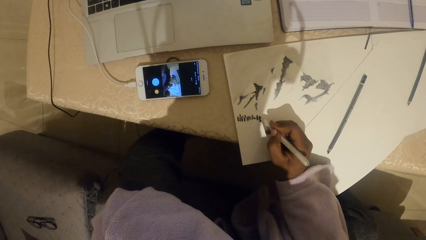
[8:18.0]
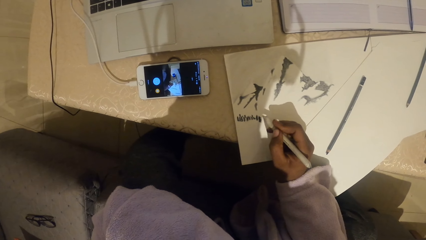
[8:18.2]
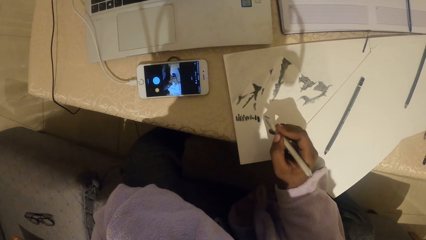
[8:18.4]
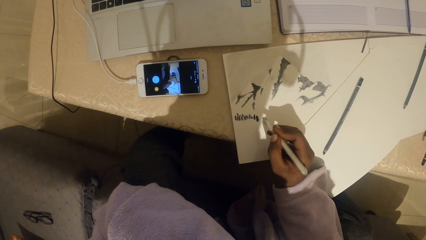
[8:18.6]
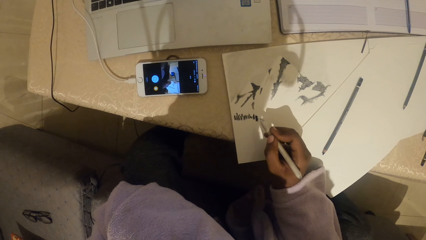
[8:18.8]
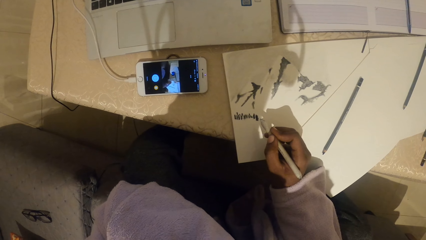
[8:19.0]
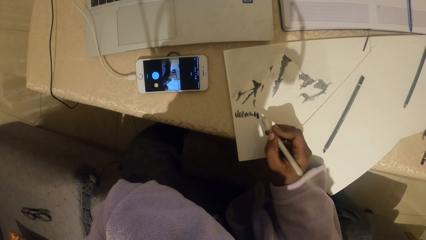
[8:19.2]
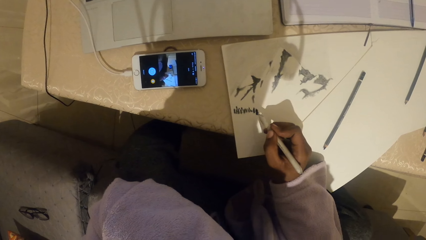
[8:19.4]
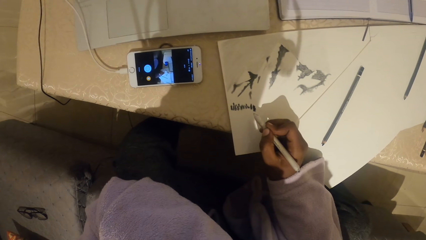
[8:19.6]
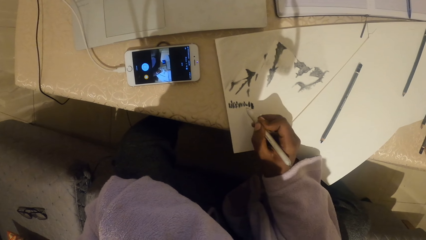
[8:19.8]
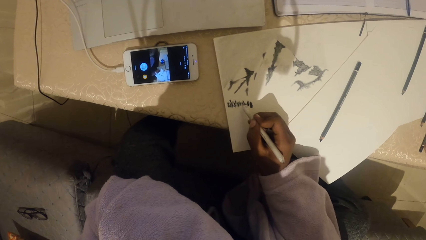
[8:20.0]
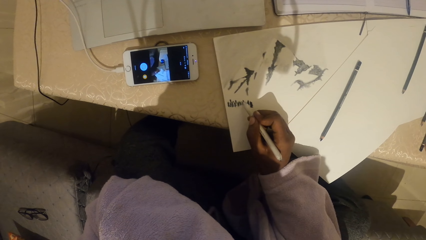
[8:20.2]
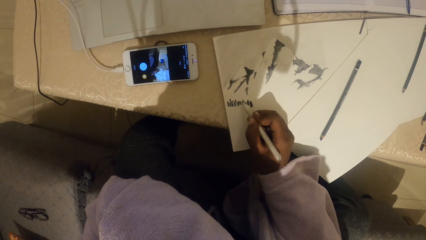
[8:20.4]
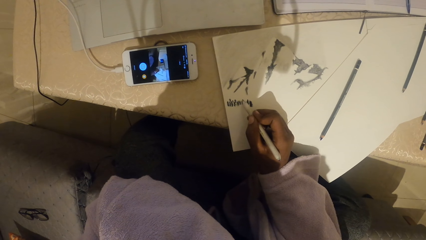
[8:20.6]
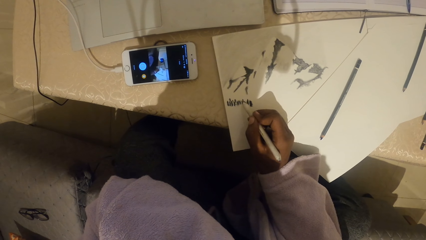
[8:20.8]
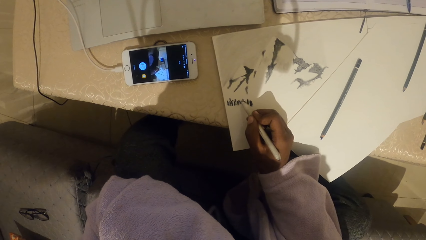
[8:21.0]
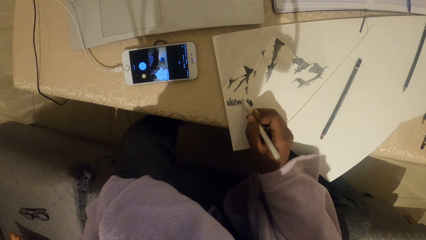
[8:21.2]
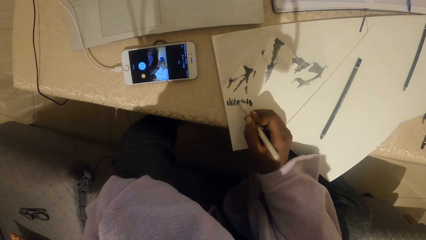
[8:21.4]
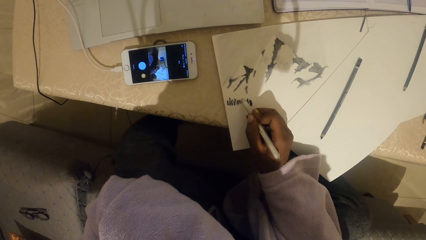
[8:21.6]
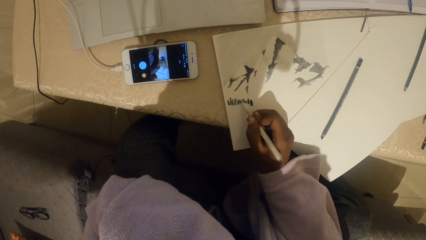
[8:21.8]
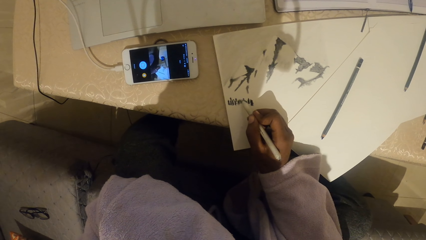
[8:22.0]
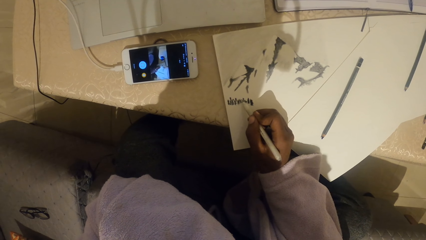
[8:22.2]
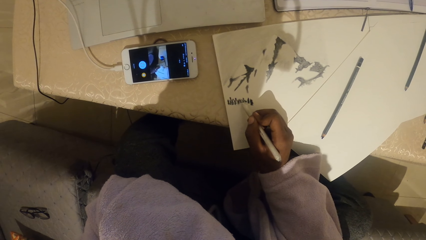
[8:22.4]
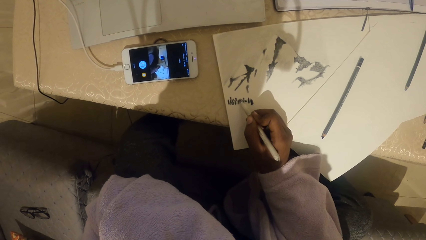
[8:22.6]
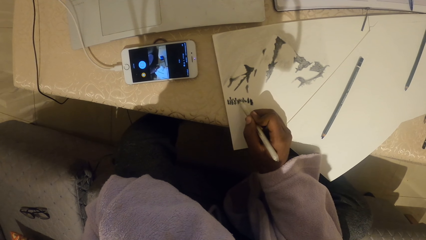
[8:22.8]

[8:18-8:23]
The camera wearer draws on the book.

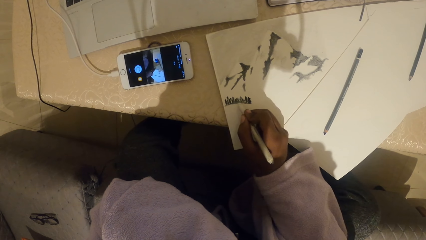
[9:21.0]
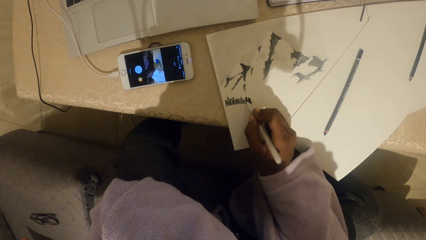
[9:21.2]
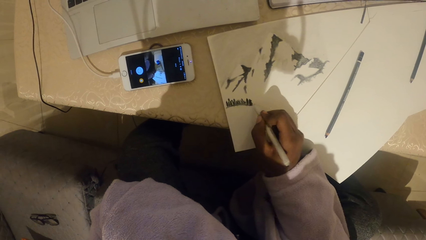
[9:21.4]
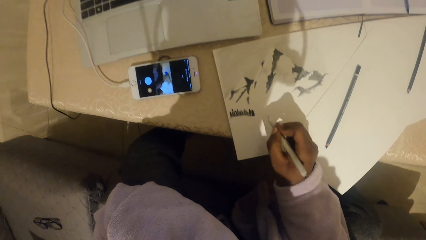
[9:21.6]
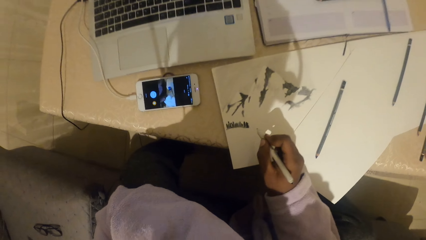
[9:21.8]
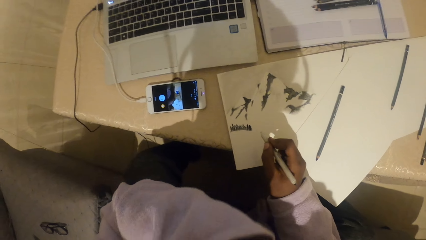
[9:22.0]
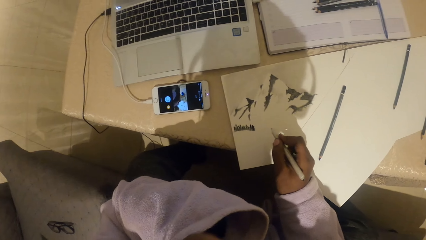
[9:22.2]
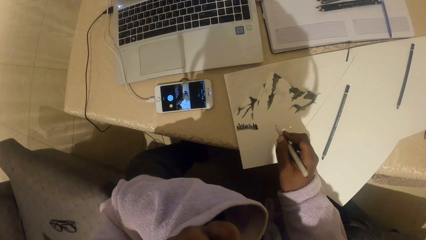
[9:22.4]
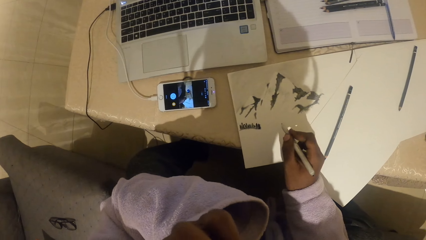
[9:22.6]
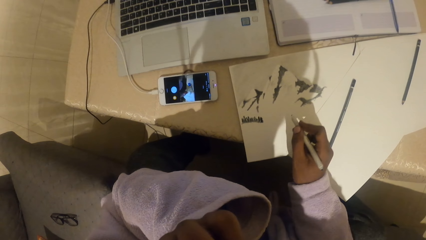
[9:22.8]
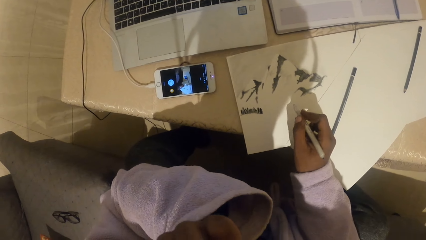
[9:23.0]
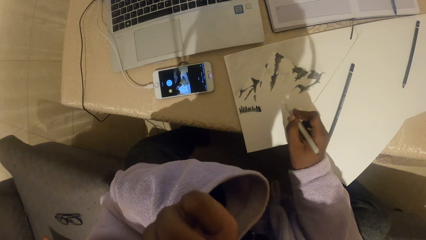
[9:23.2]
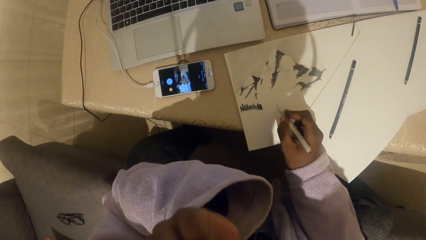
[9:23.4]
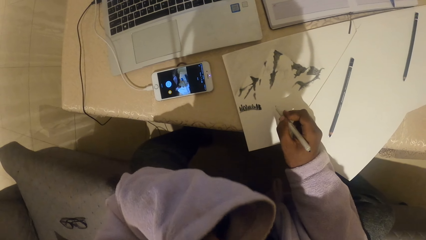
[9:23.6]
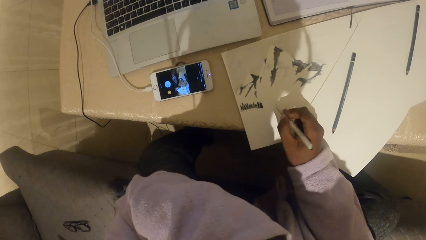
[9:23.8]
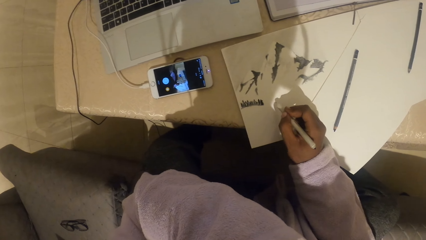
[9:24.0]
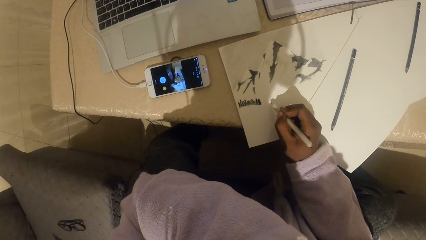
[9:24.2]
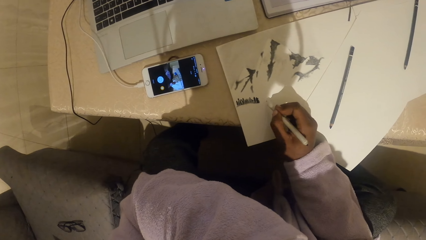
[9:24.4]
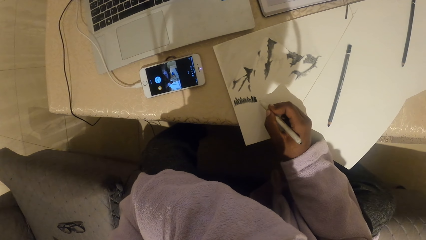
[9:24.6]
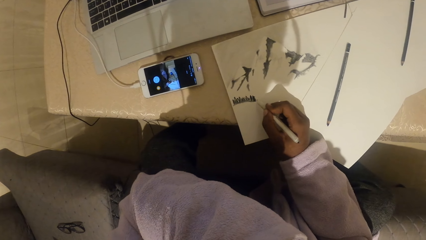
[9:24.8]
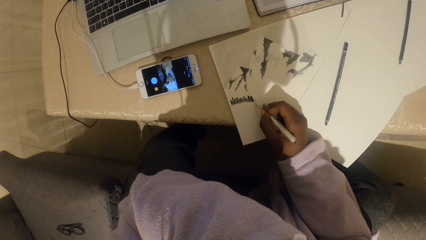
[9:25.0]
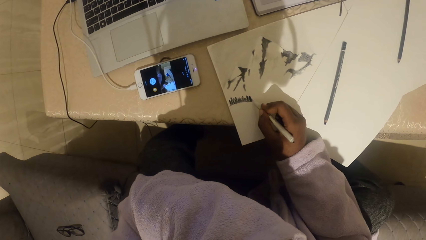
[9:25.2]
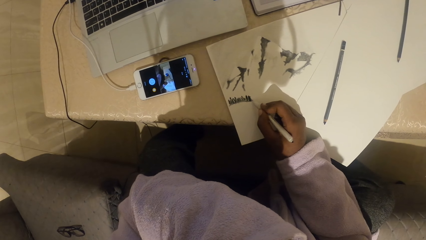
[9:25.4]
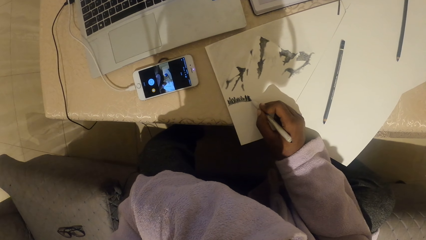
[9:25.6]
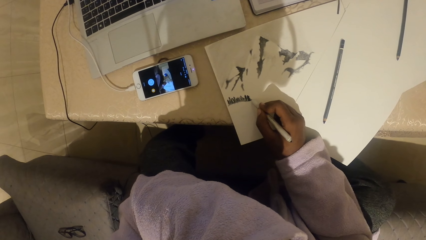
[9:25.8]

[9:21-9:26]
The camera wearer touches the face. They scratch the face.

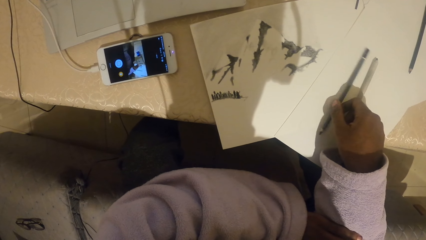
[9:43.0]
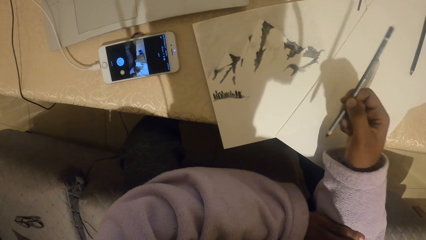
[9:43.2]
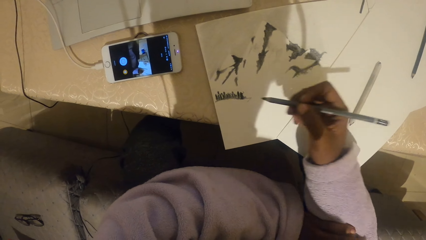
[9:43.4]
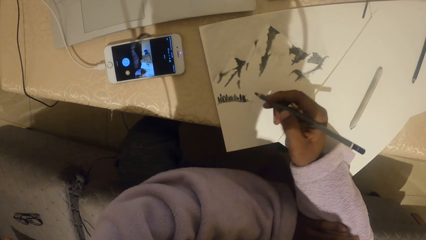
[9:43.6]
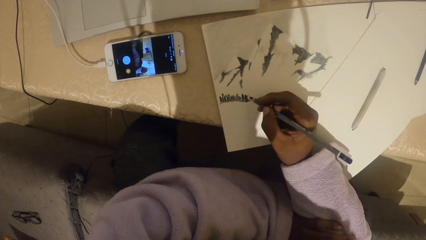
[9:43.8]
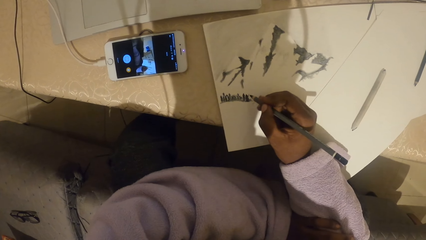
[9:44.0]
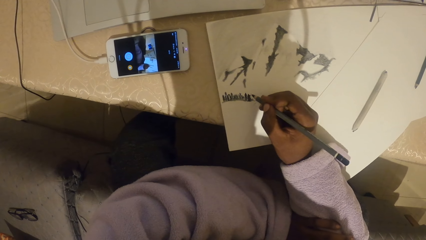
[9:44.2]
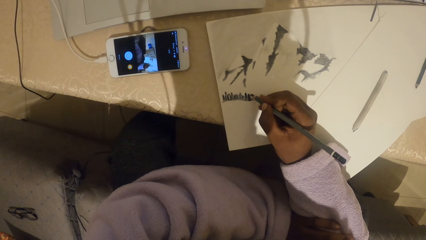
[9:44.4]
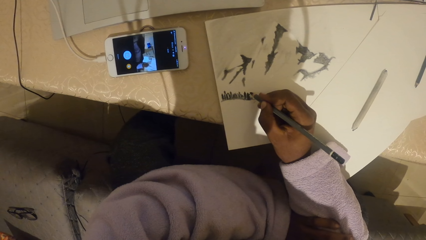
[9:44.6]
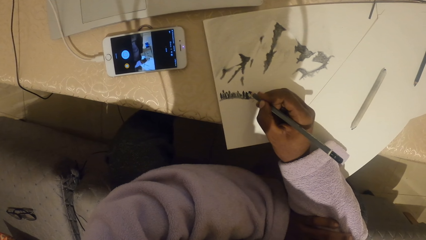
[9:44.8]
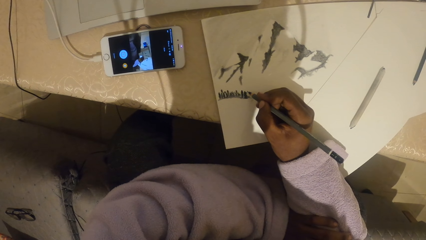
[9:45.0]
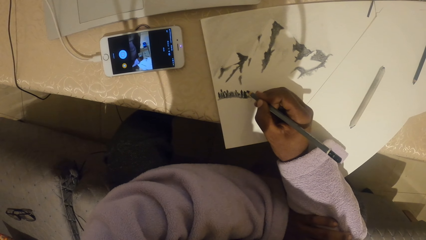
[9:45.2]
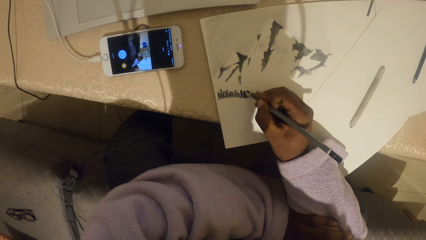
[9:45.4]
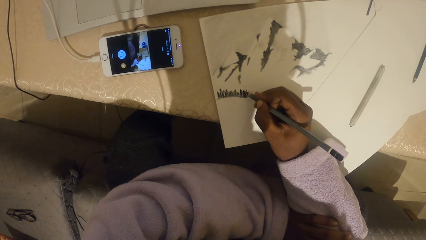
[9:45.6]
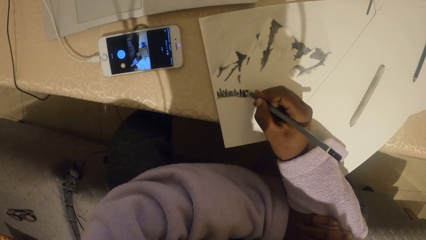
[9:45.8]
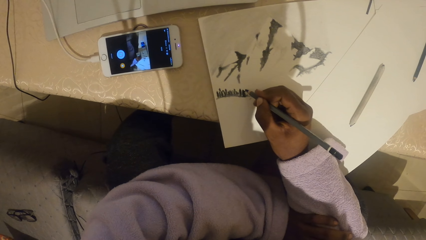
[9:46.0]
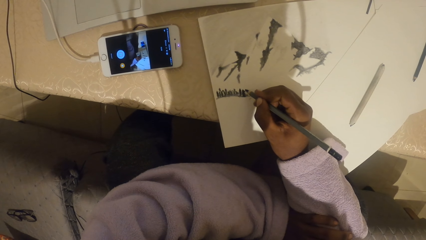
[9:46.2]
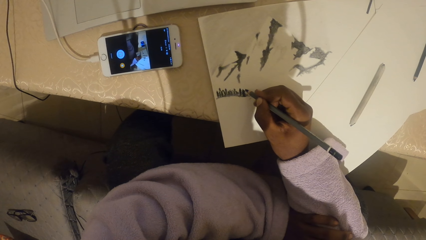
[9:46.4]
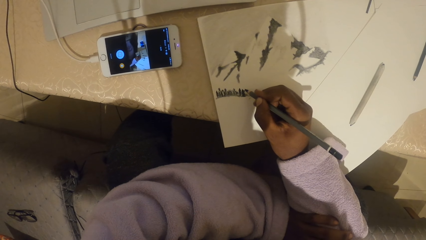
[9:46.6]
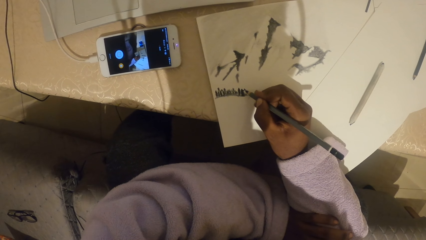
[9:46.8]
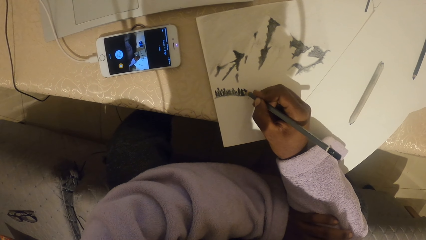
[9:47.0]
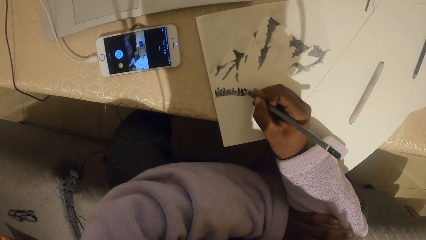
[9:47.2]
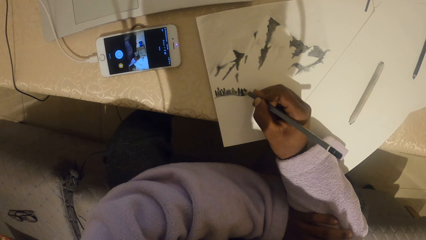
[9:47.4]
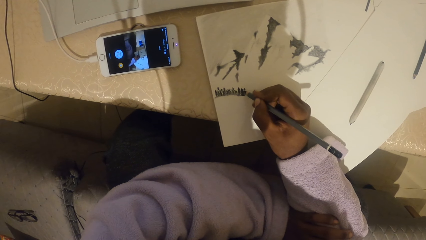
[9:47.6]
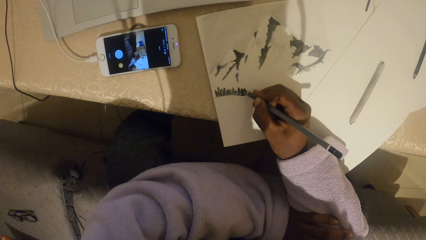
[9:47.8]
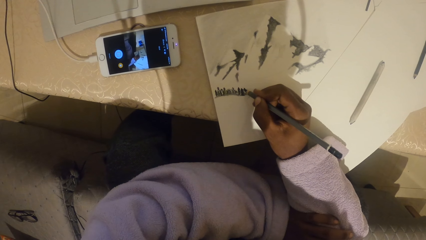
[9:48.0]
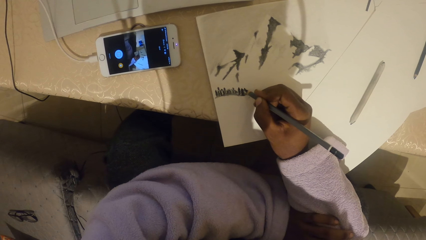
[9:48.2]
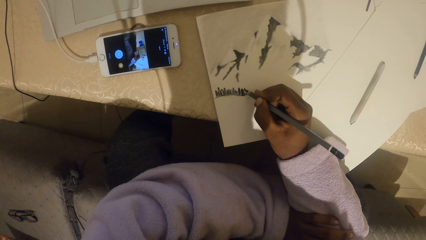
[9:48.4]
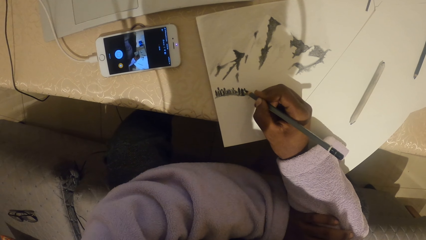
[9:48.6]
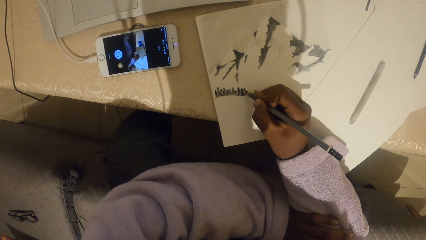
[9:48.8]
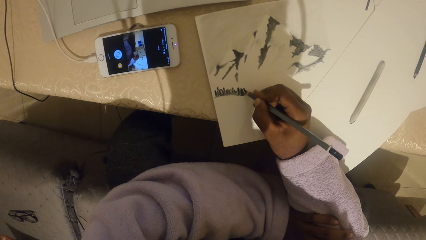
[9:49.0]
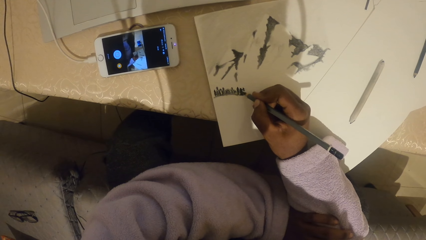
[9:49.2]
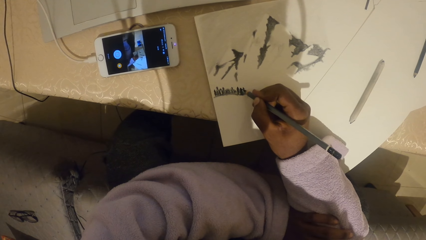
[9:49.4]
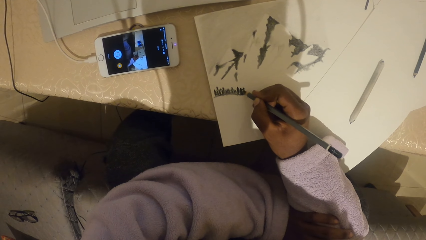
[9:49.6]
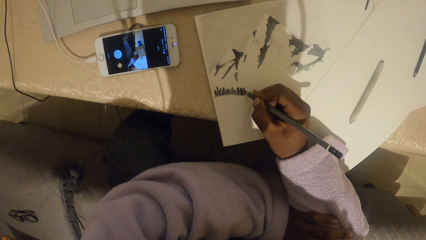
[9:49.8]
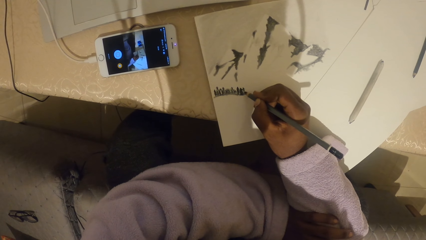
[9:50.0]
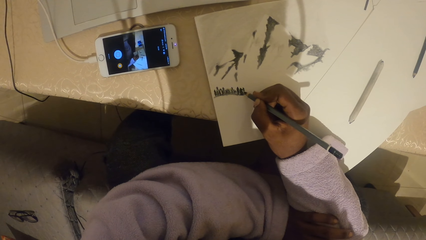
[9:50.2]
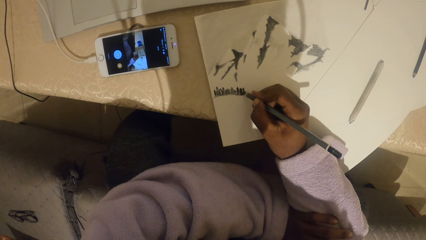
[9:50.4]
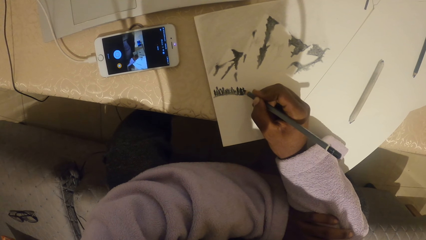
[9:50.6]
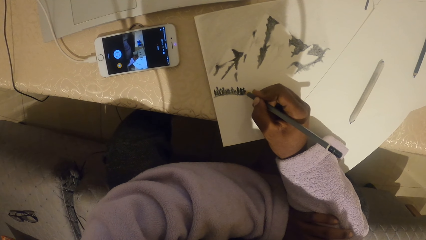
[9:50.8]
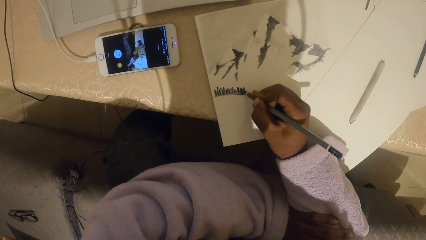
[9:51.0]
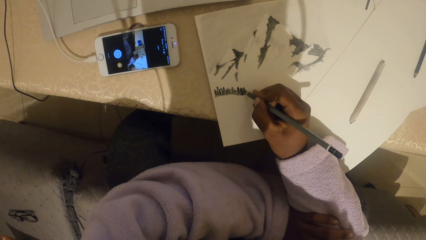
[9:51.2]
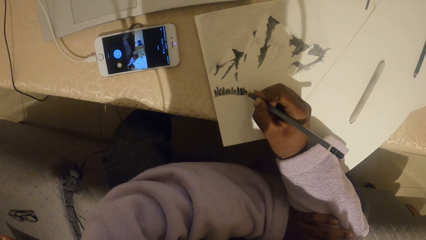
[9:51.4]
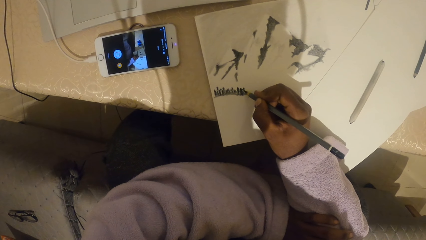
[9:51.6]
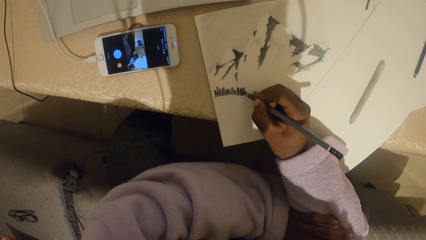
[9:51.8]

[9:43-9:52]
The camera wearer picks up a pencil. They draw a drawing with the pencil.
